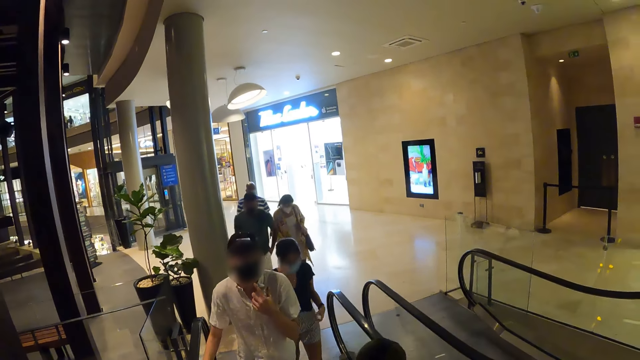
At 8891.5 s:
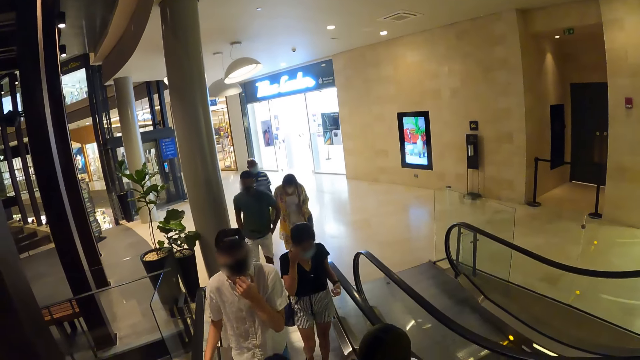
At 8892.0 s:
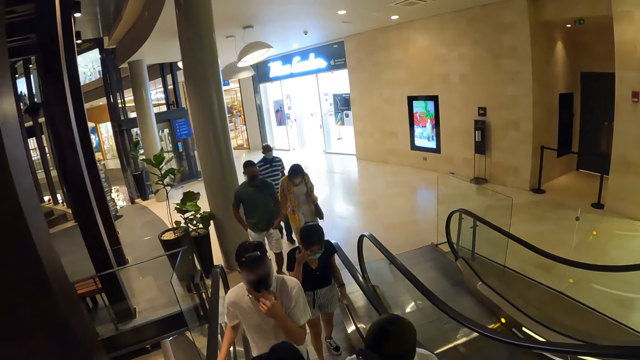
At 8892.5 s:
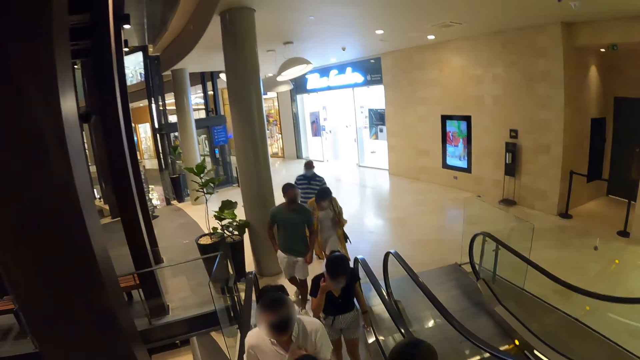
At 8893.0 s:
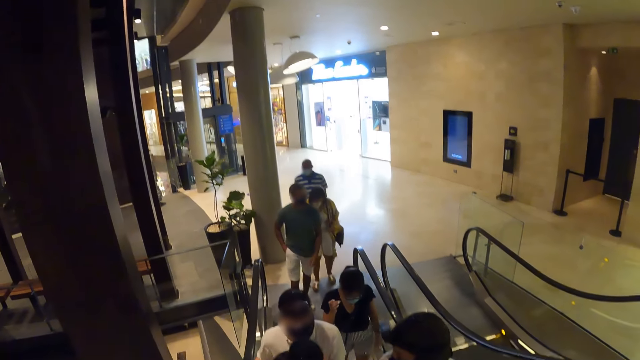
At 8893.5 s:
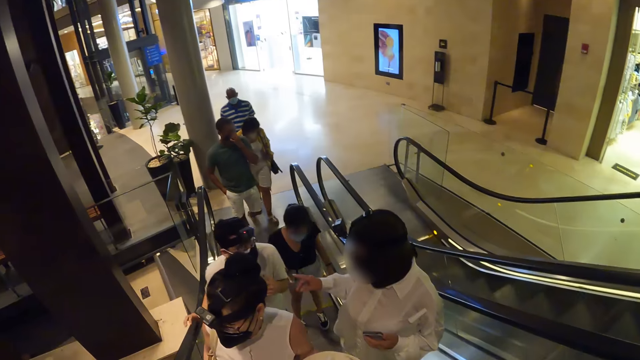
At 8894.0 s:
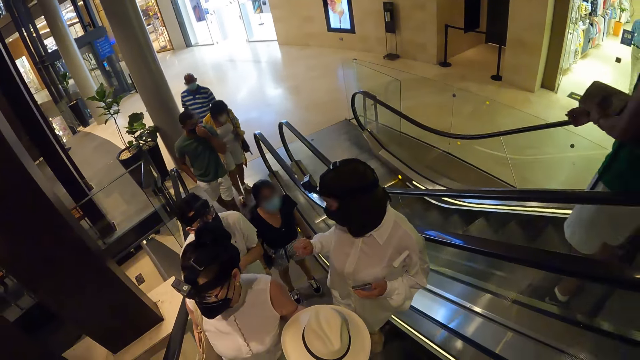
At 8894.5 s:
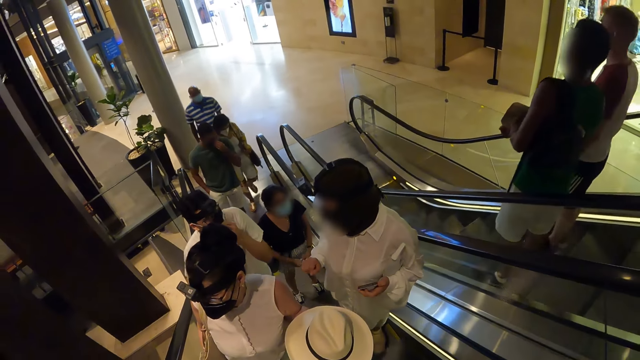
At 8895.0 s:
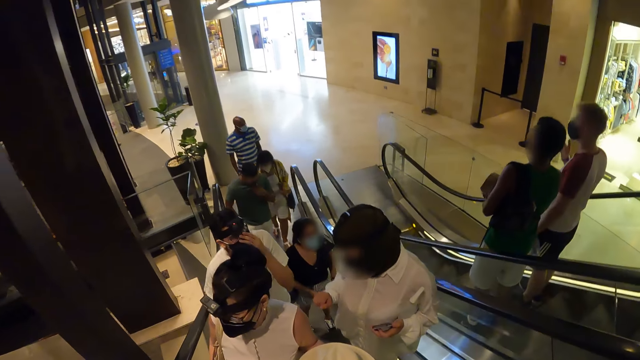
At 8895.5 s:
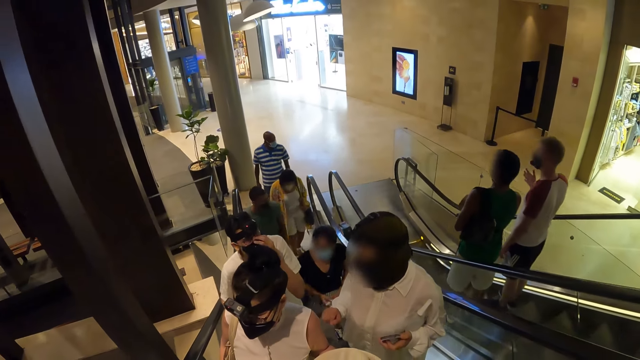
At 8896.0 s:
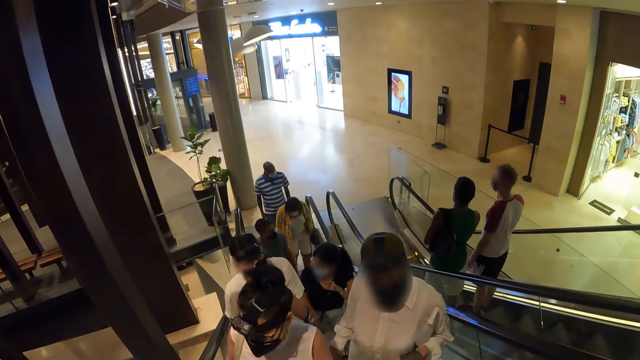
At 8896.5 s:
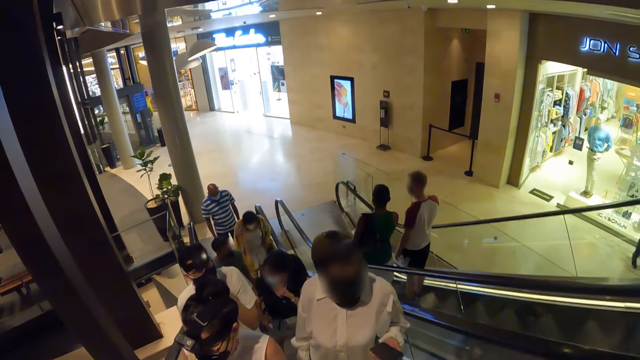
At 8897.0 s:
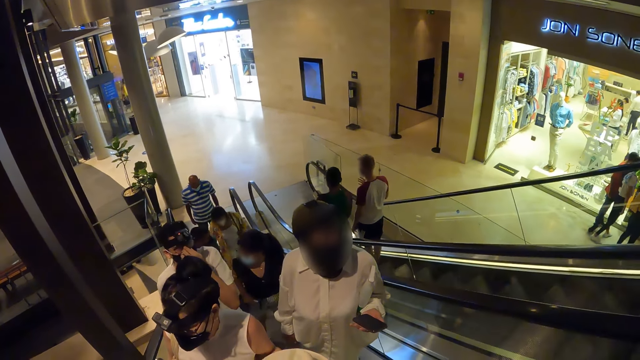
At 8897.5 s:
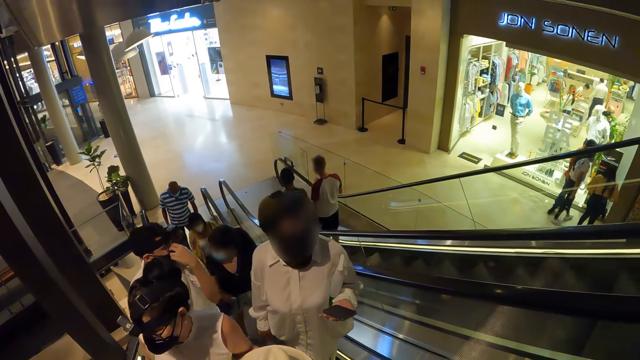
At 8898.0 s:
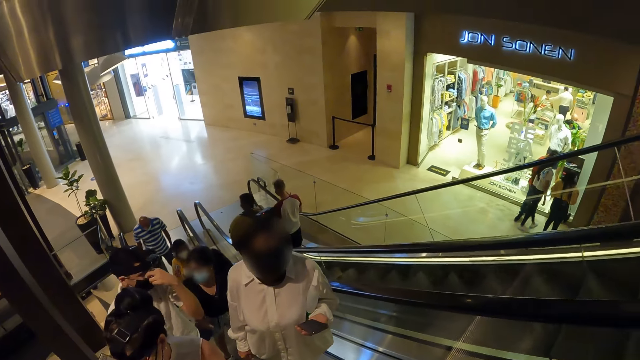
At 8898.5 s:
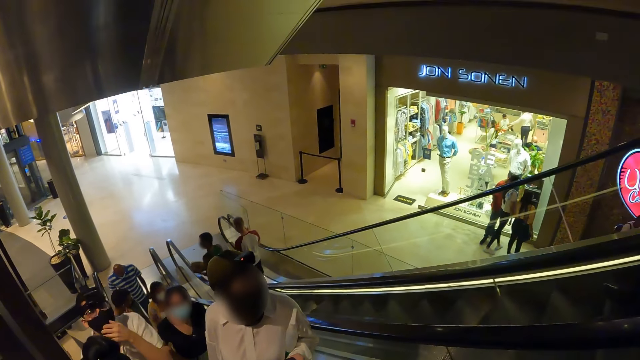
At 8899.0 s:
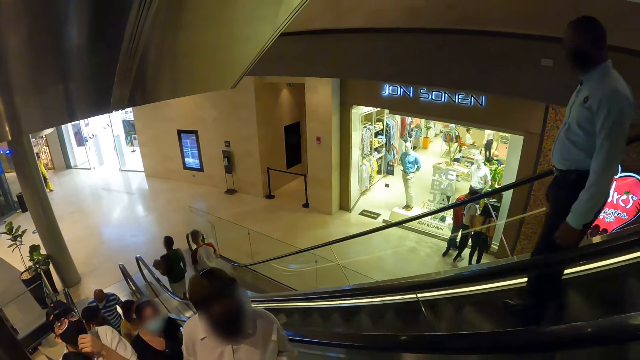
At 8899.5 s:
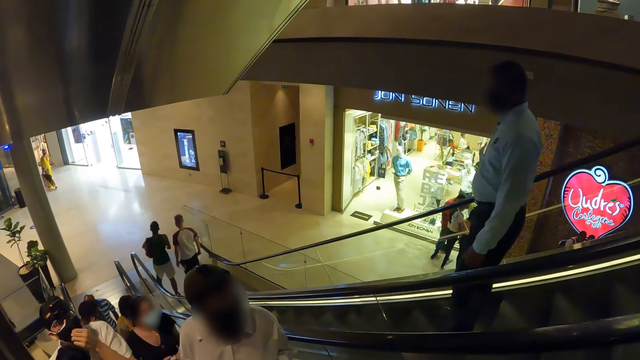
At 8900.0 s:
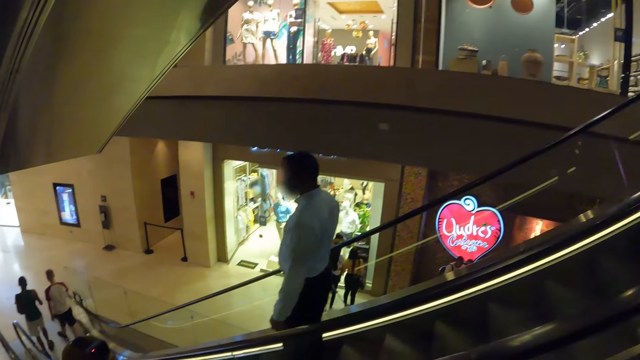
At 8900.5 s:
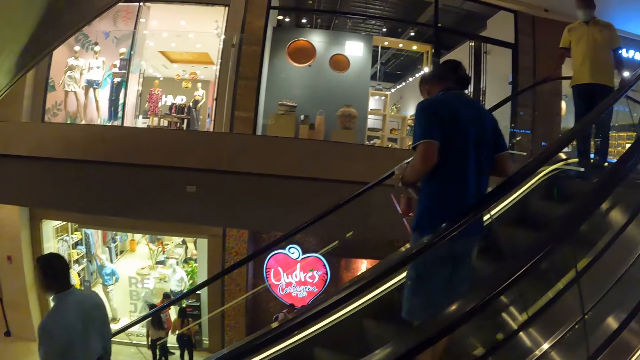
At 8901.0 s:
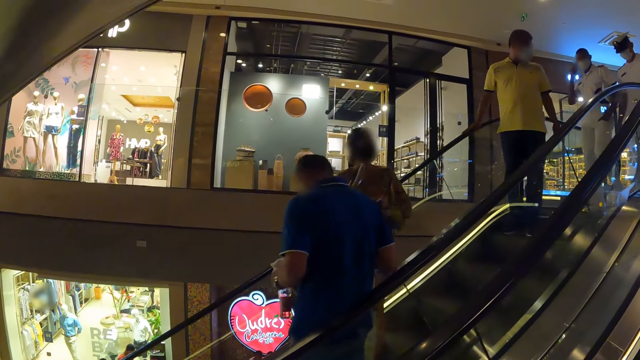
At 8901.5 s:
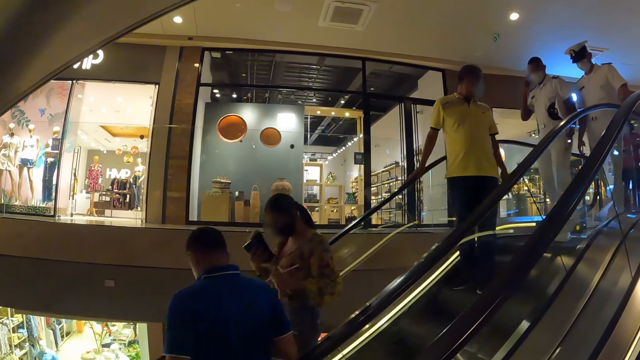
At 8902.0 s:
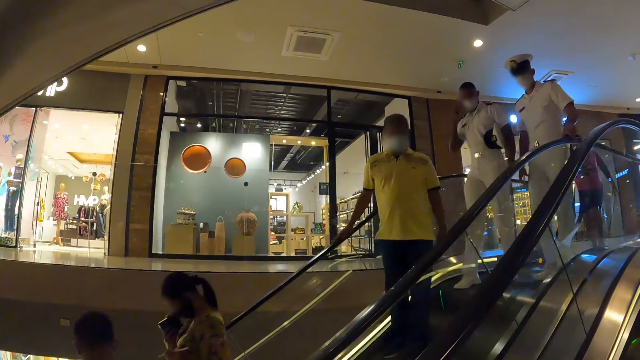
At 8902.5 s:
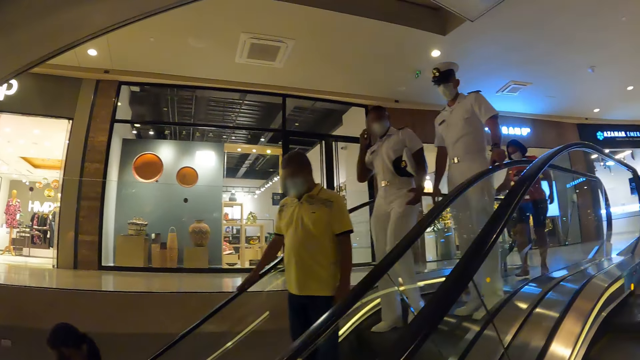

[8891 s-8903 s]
The woman interacts with a man. The man adjusts his nose mask with his left hand.

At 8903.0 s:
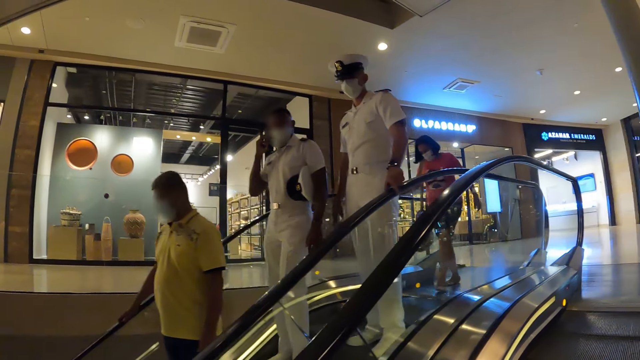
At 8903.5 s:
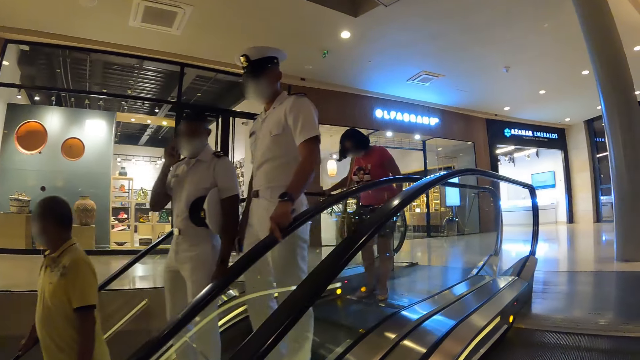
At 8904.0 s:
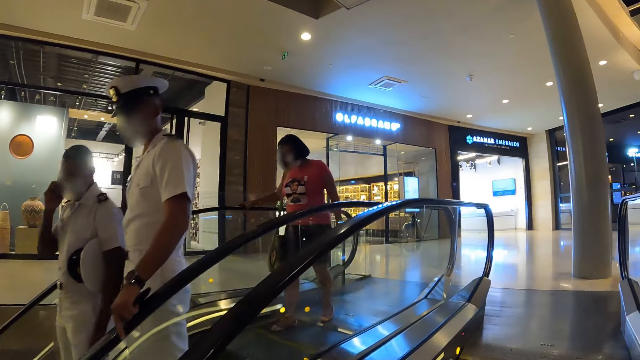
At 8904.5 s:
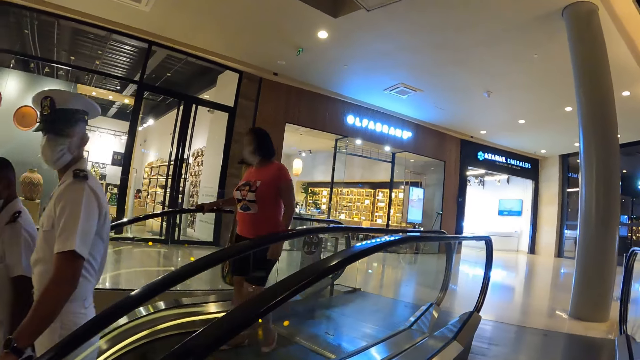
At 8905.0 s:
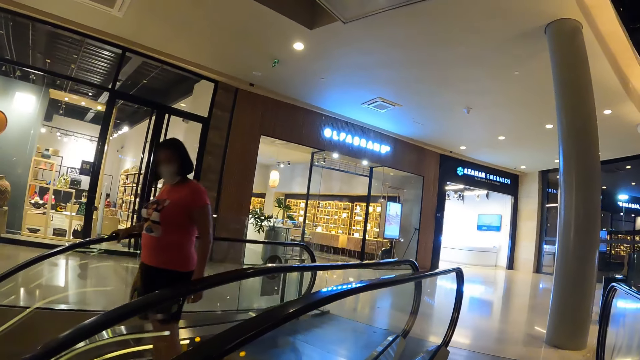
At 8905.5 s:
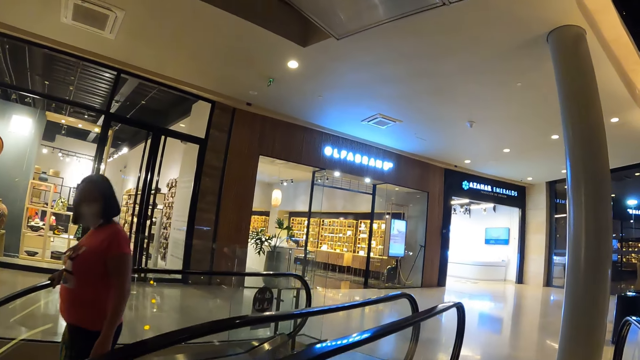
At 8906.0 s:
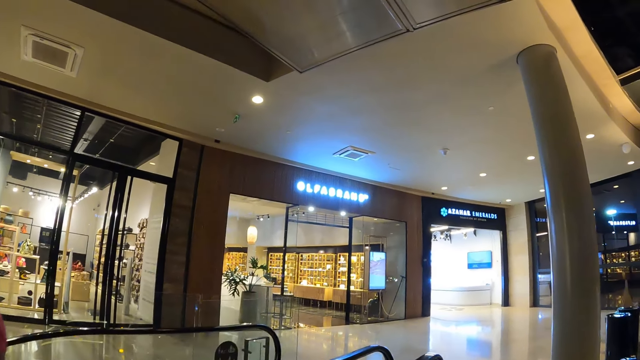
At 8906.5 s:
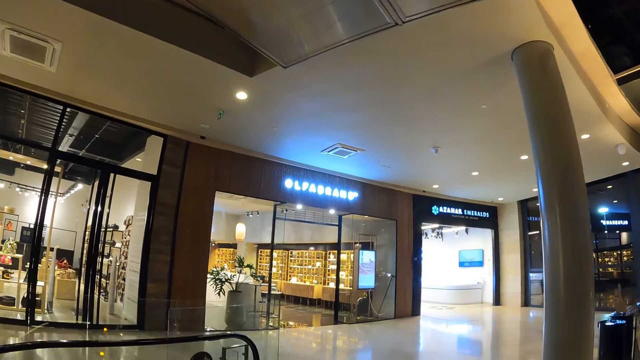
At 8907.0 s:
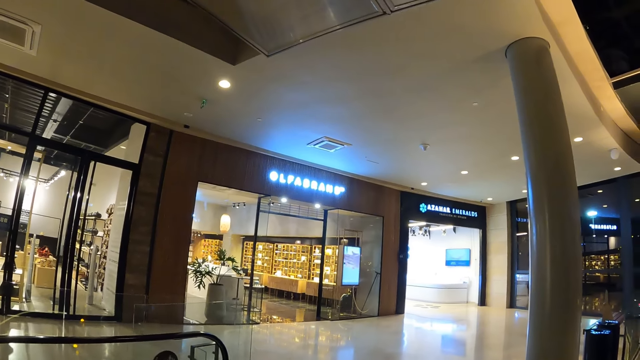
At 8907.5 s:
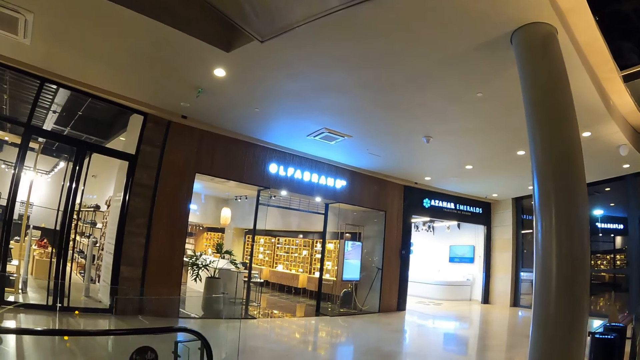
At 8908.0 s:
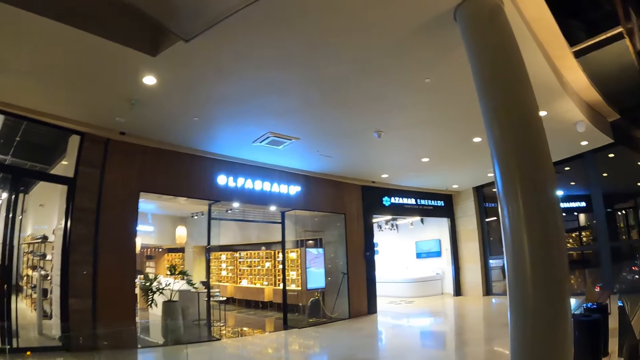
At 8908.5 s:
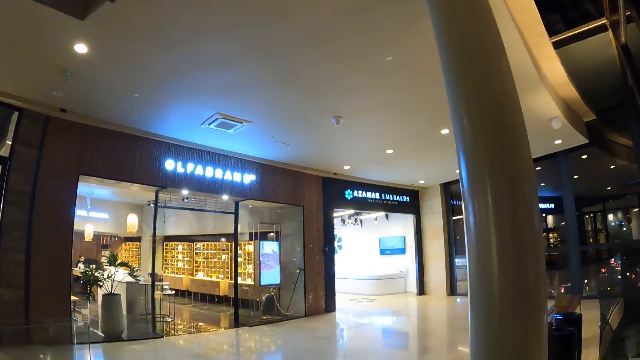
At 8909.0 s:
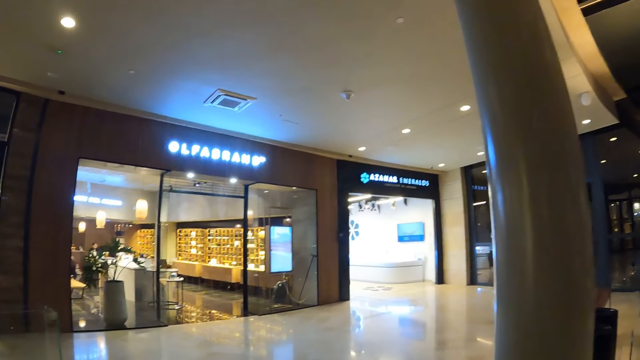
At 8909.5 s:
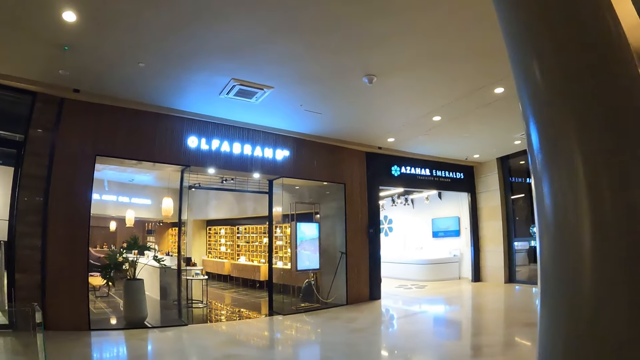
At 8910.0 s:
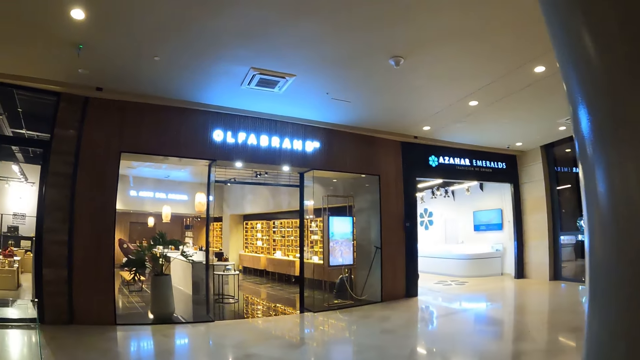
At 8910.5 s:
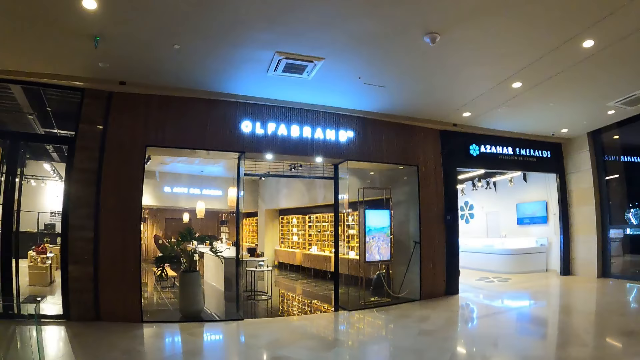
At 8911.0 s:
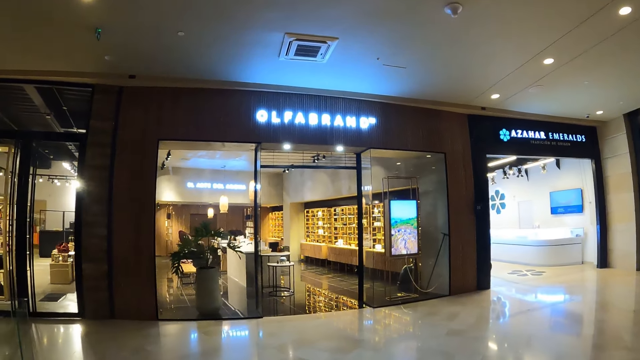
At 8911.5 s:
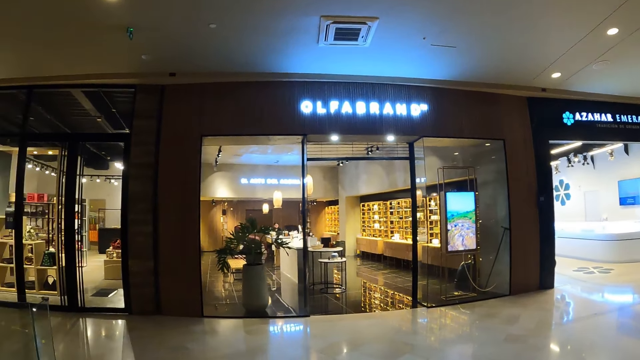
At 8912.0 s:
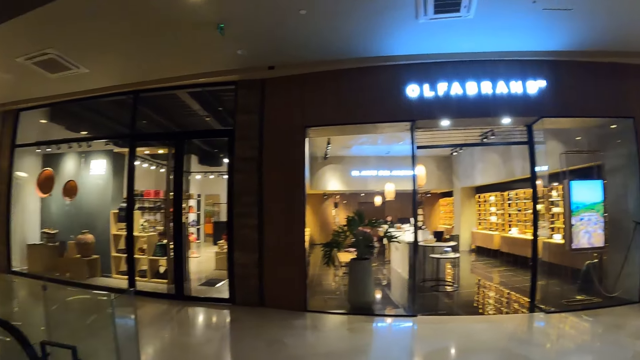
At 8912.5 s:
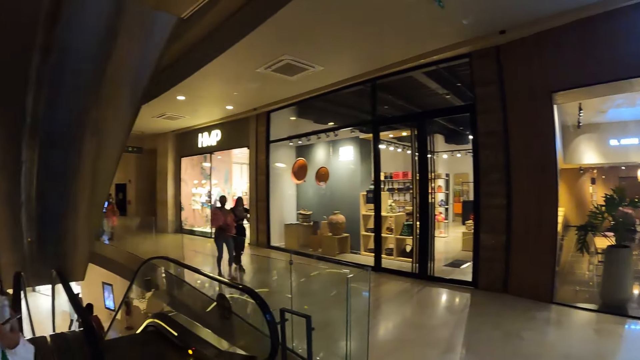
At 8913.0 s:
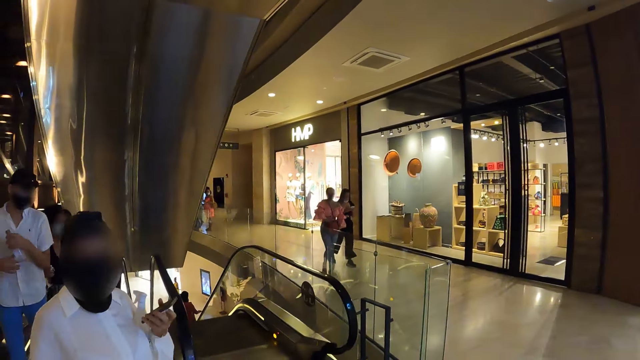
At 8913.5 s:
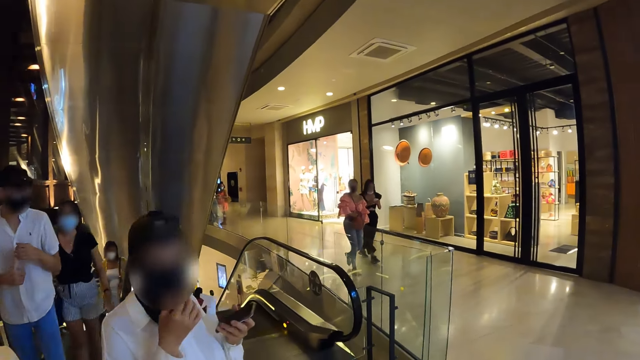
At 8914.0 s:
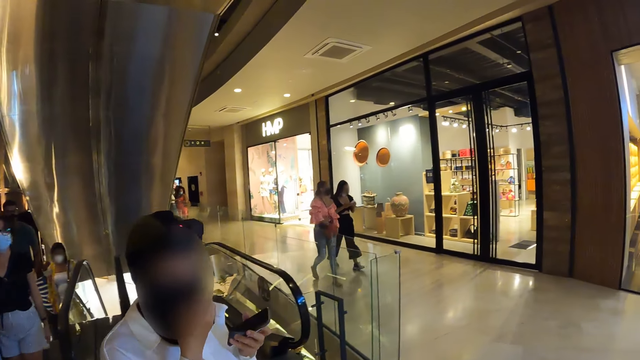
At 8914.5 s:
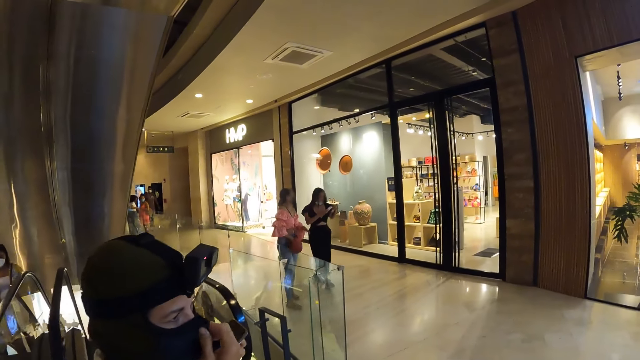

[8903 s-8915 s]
The camera wearer climbs off the escalator to a hallway. They walk in the mall. The woman adjusts her nose mask with her right hand.
